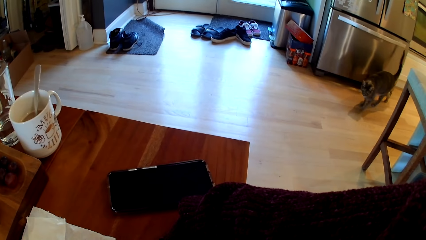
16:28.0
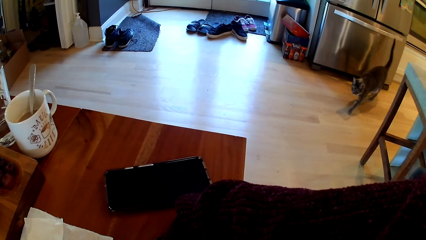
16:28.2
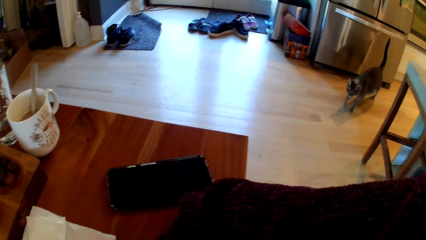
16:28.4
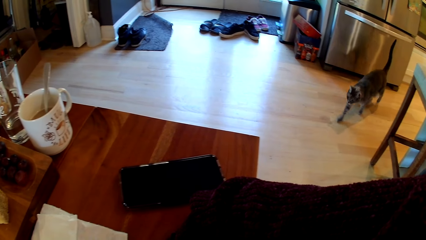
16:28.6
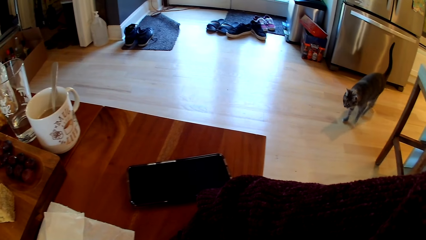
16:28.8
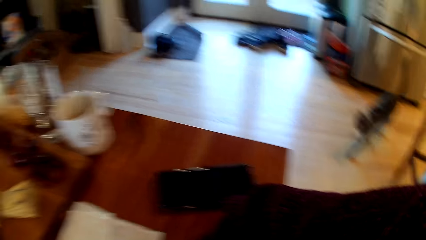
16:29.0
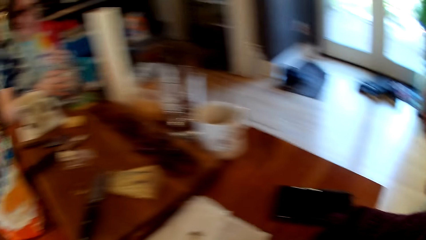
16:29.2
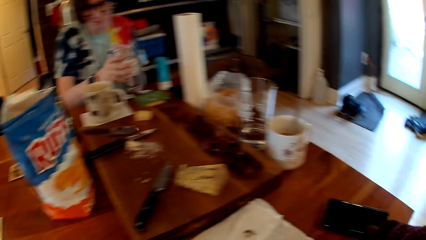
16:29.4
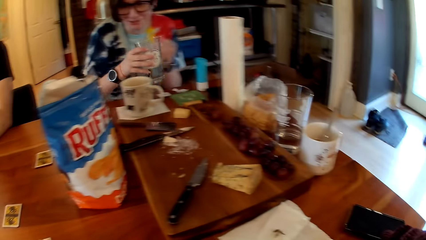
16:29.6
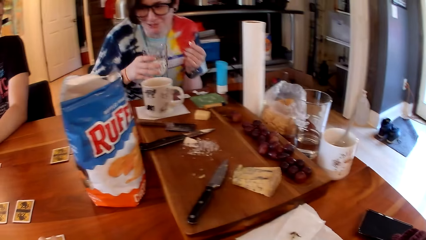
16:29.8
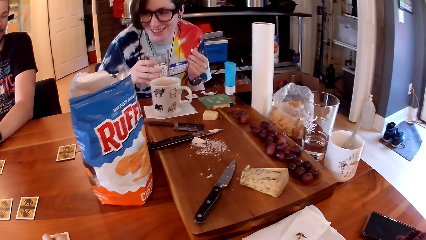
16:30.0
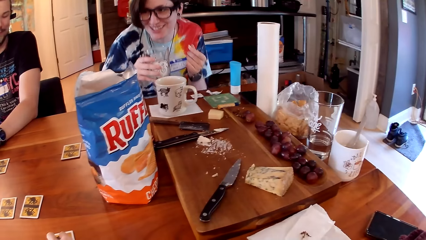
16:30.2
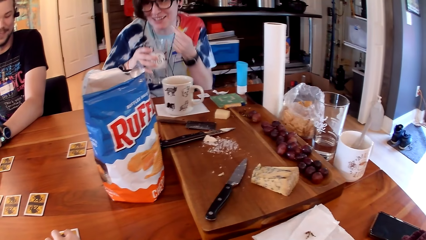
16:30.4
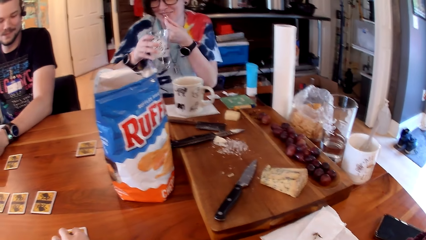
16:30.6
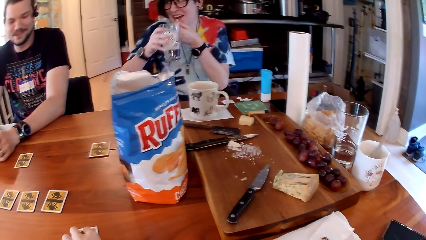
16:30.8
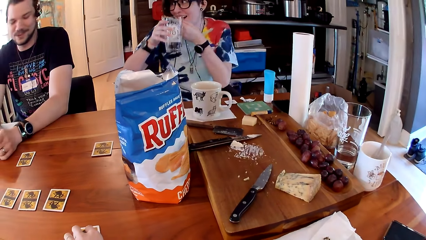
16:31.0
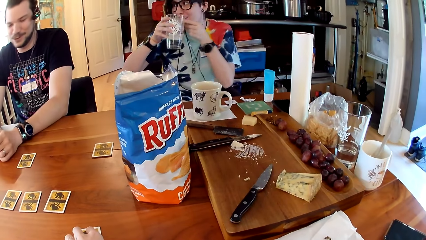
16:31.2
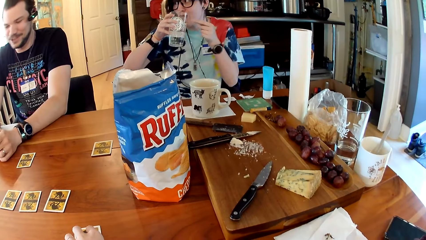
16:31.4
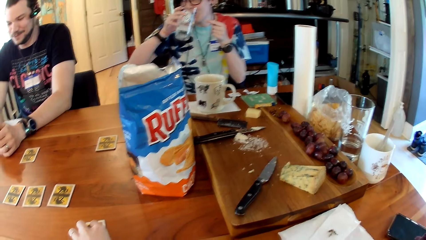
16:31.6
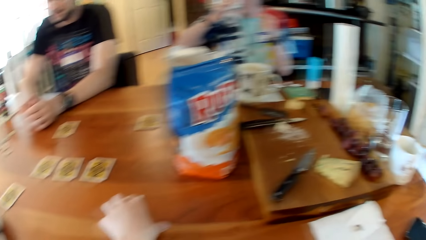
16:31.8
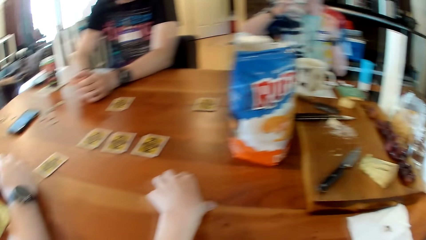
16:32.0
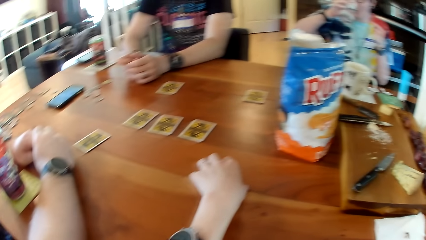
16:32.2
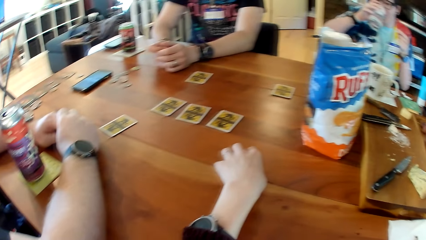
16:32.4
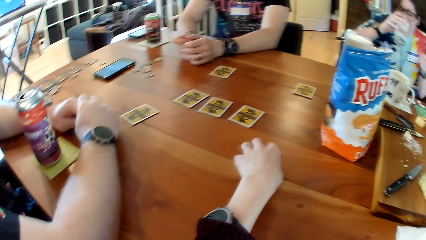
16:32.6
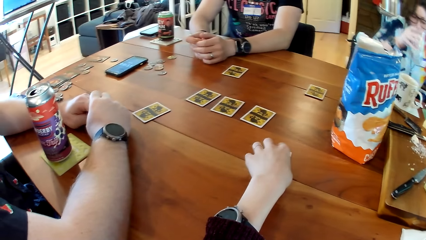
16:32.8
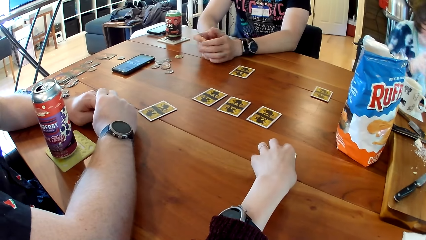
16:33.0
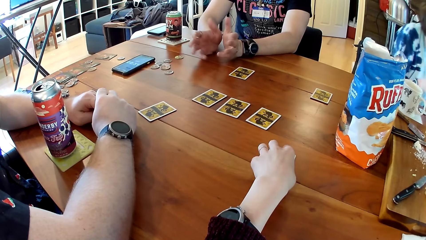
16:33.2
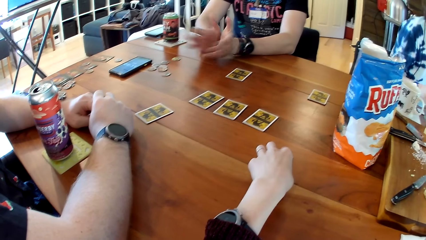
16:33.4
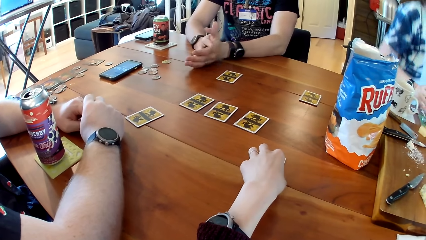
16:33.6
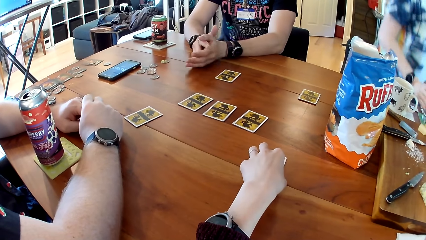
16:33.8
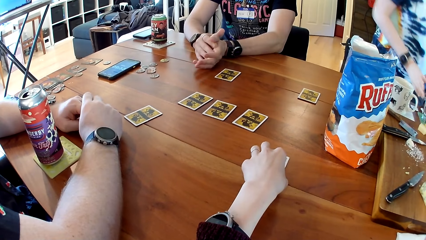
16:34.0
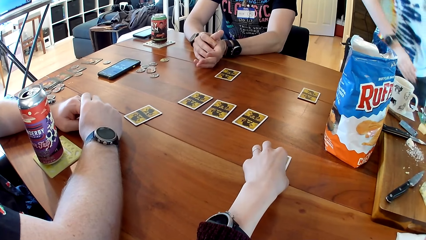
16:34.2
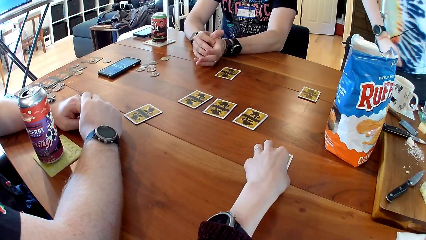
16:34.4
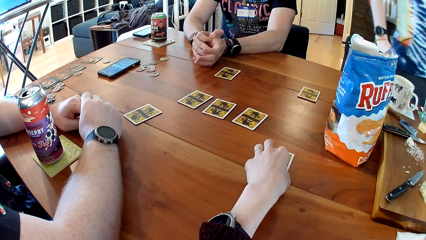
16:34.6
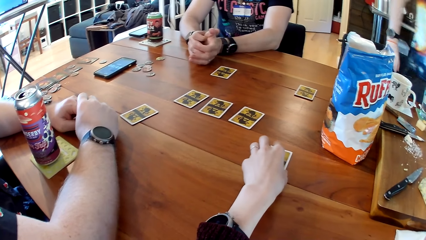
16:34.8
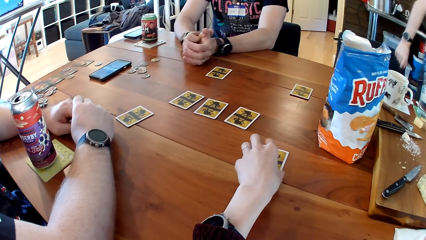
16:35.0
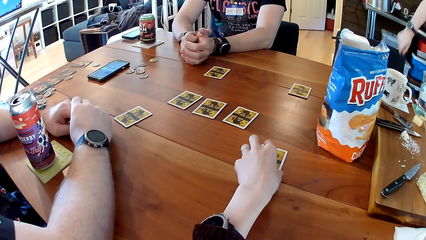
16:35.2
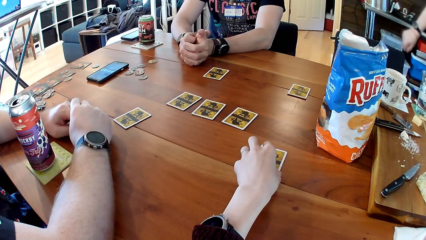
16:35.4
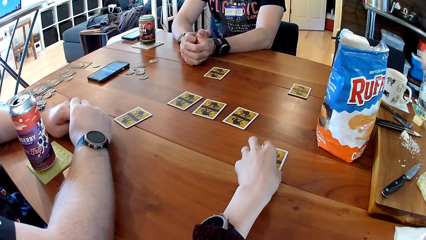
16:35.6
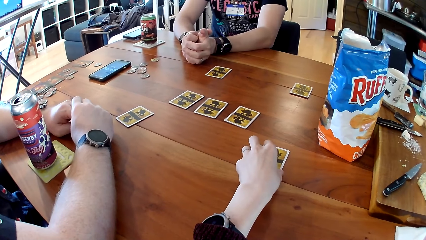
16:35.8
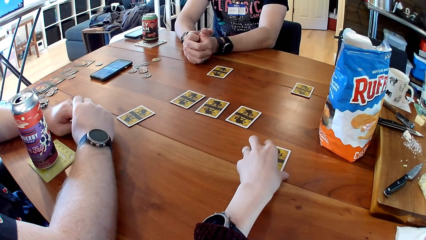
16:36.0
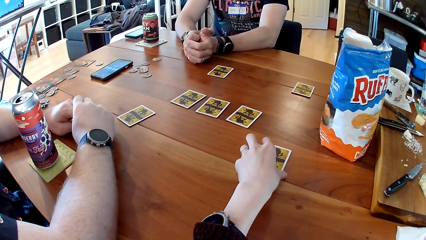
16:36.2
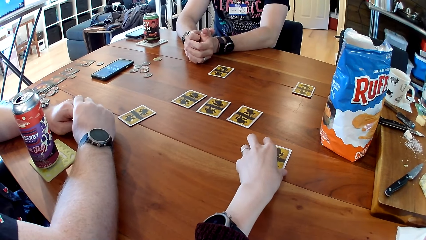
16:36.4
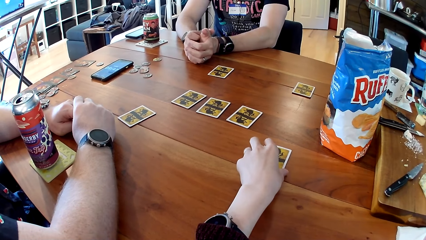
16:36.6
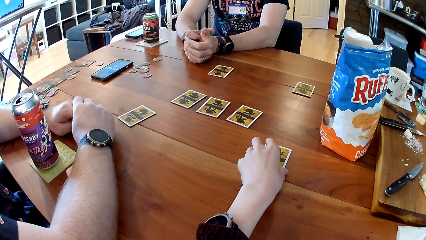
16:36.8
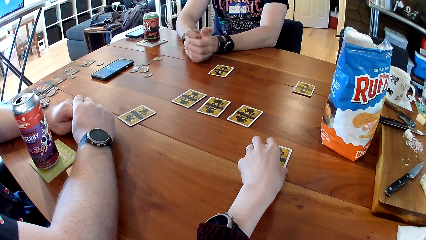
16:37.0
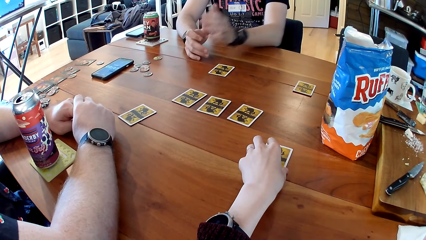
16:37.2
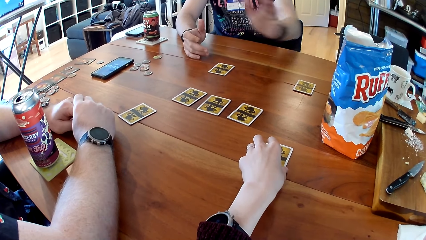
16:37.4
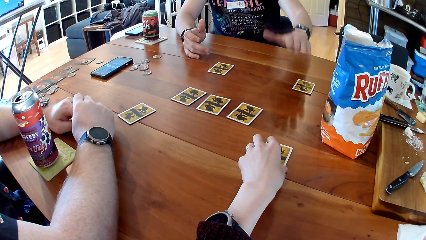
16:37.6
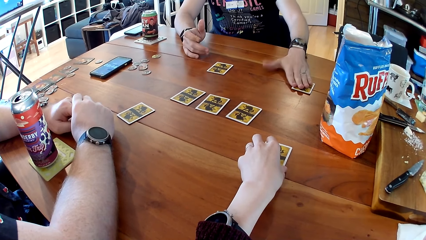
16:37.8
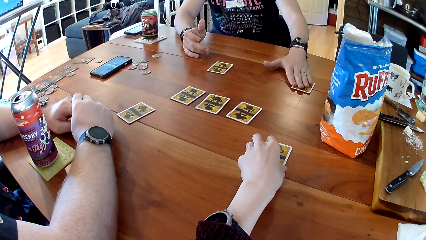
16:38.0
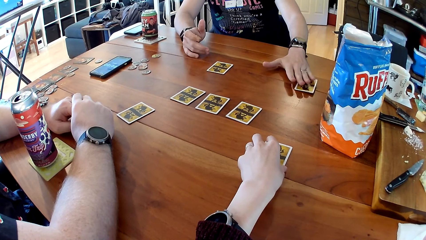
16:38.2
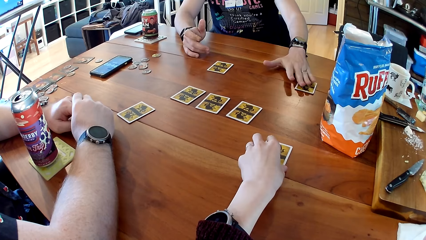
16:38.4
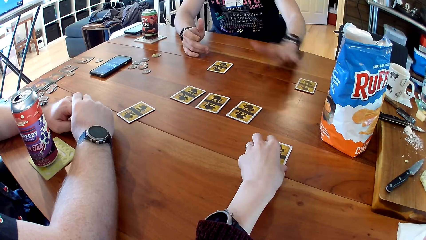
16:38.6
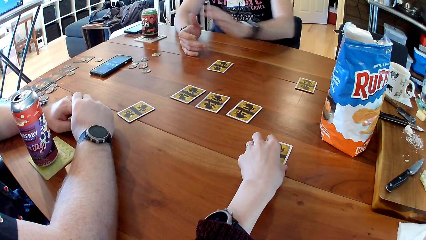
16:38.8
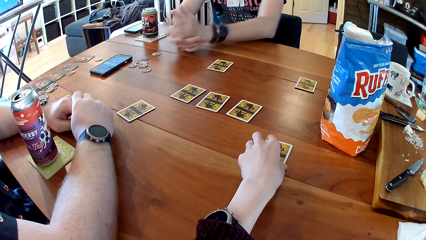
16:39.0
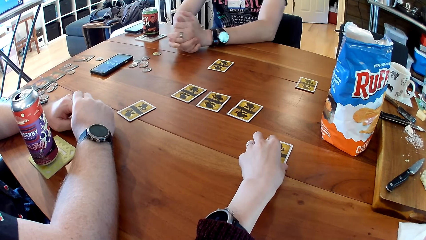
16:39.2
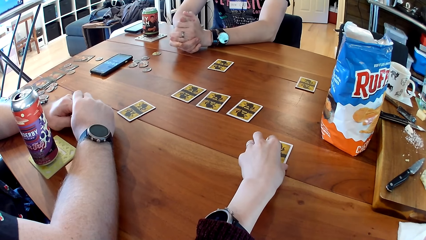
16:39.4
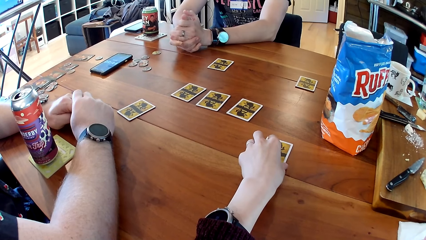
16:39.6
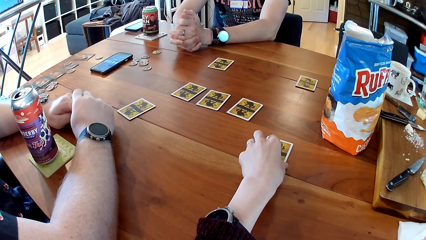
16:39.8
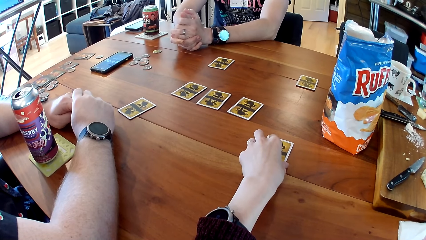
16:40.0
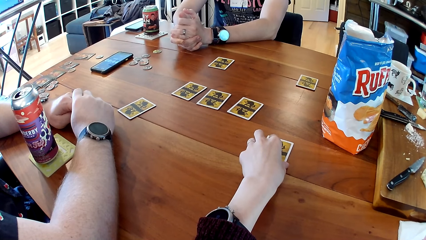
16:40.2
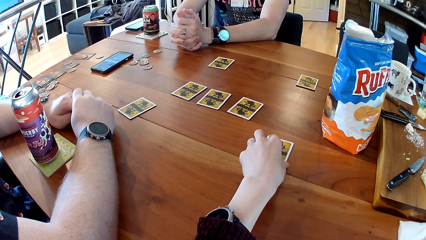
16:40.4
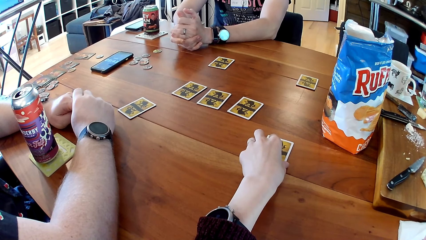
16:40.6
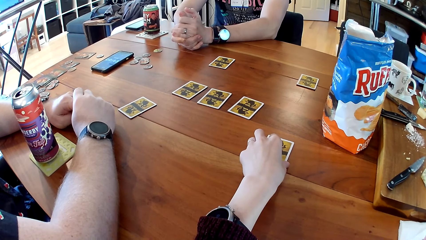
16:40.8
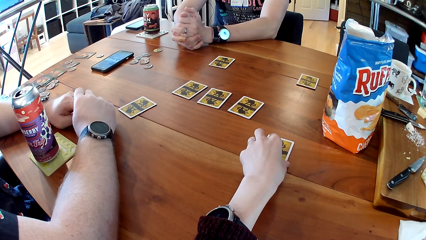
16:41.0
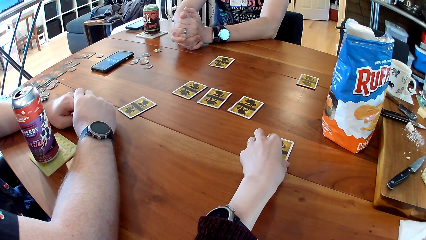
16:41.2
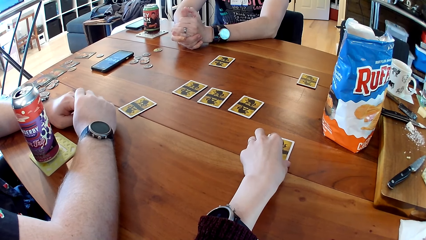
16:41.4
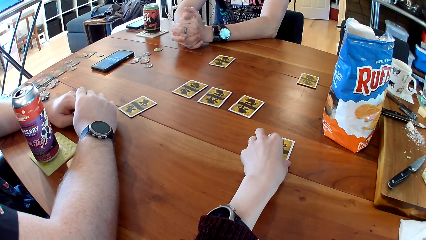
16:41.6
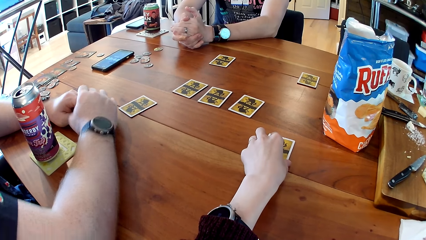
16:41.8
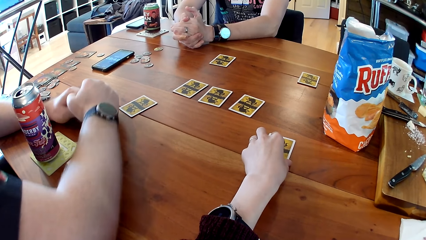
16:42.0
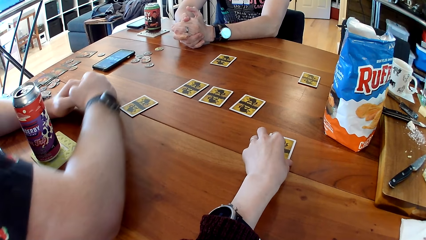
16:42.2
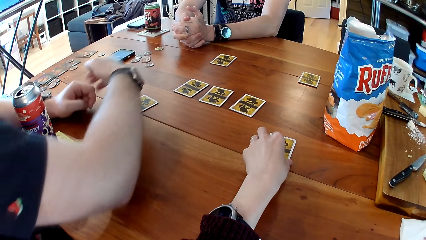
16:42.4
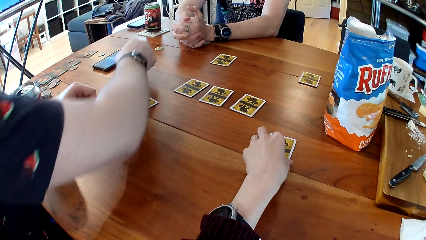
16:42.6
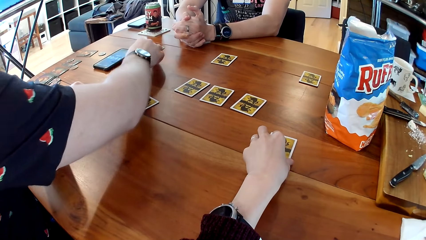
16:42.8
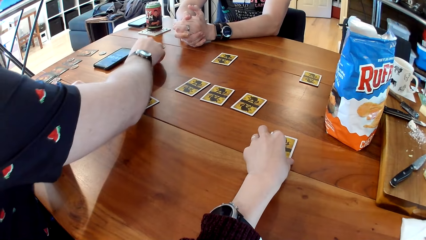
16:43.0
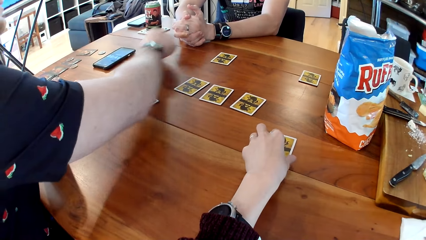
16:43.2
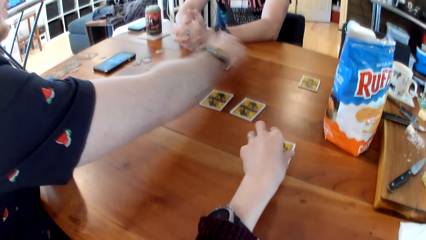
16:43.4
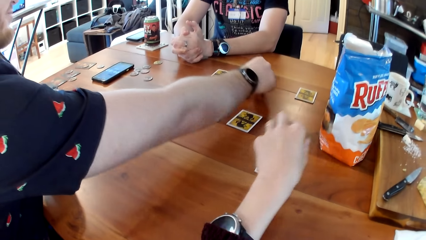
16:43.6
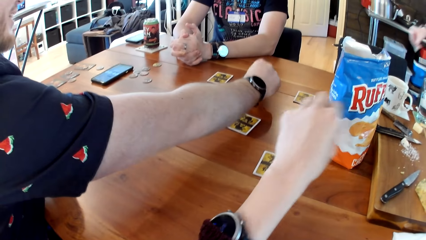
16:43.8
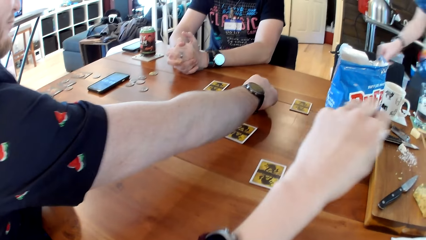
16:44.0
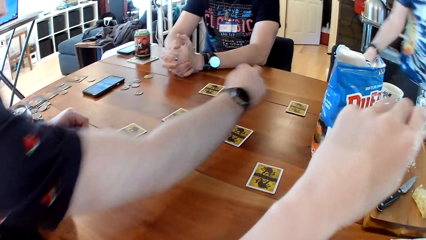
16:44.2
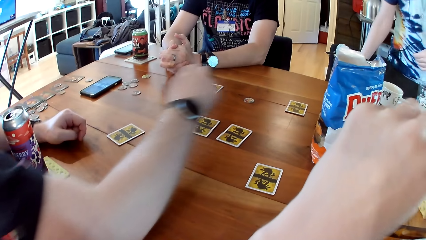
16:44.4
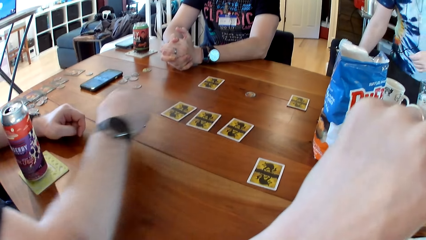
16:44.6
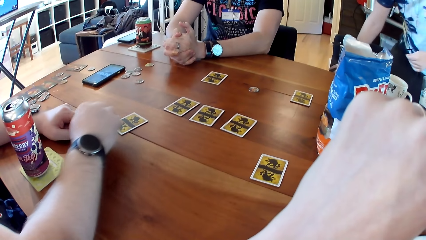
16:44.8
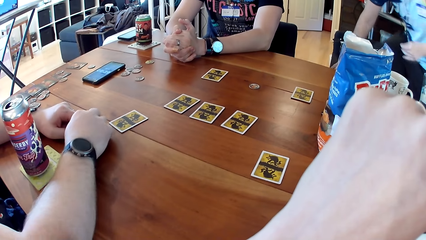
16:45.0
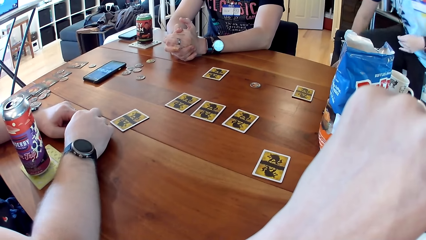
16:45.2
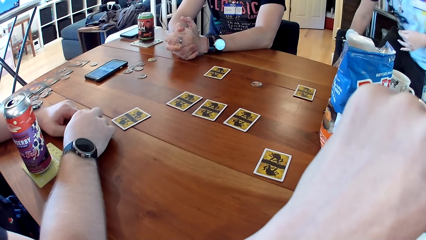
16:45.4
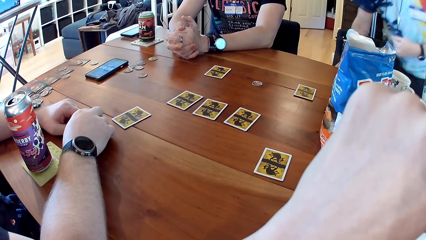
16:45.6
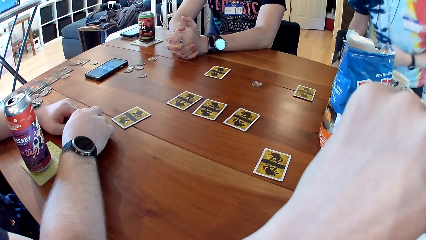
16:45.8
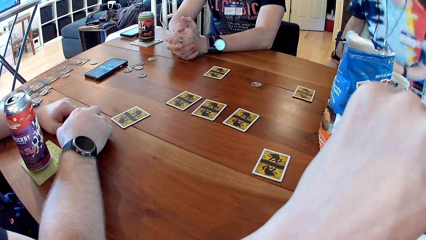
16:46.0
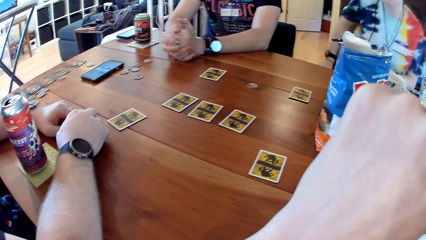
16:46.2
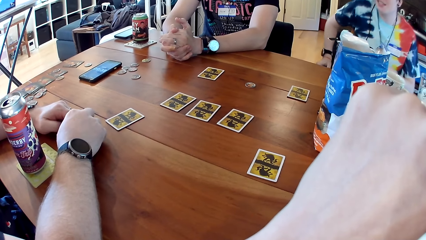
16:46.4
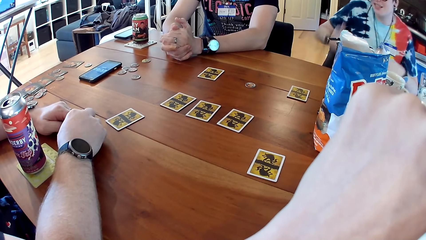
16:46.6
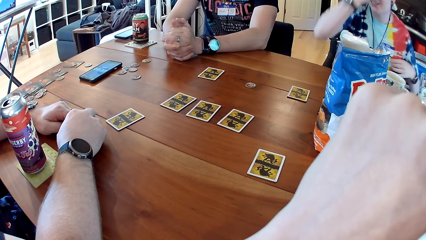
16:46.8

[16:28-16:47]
A woman puts a pill in her left hand into her mouth. A man interacts with the camera wearer, another man and the woman at the table. The woman takes a glass of water and drinks from the glass of water in her right hand. The woman stands. The camera wearer touches a card. The first man places his left hand onto a card on the table. The other man moves a token on the table with his right hand. The woman sits at the table.
